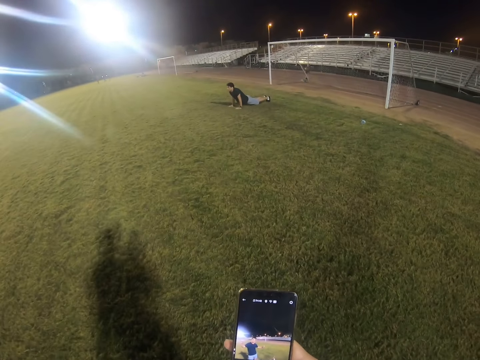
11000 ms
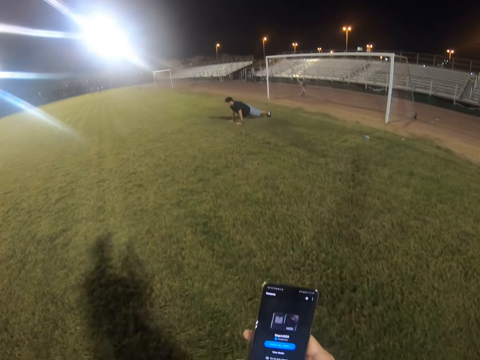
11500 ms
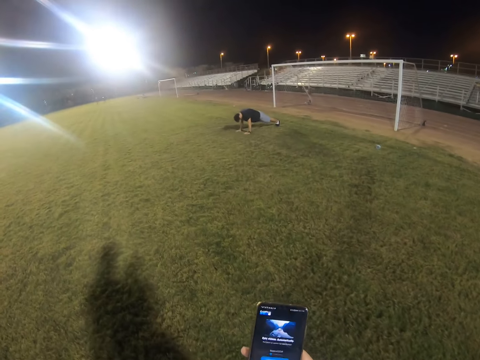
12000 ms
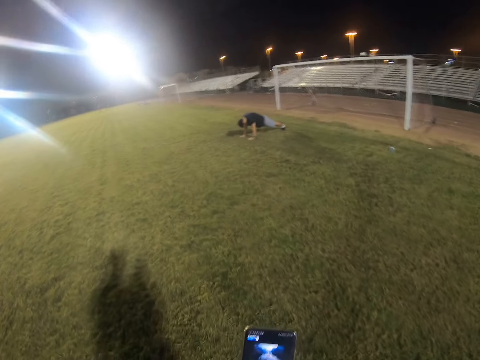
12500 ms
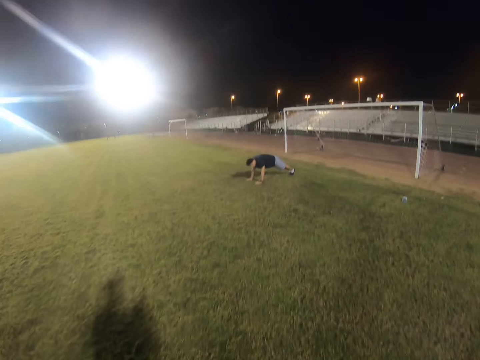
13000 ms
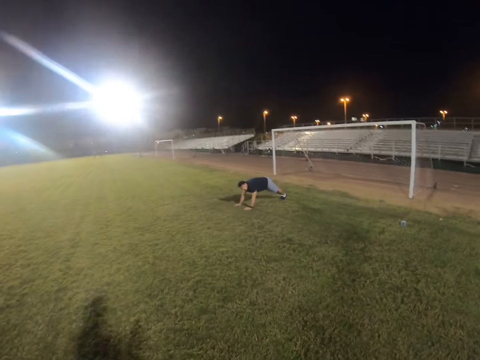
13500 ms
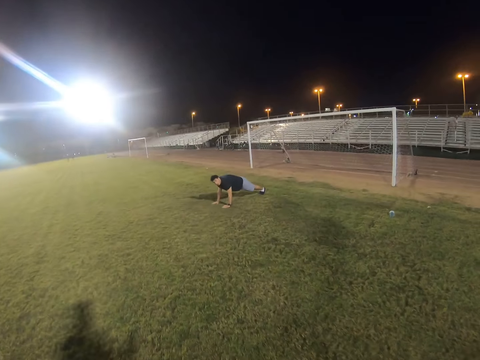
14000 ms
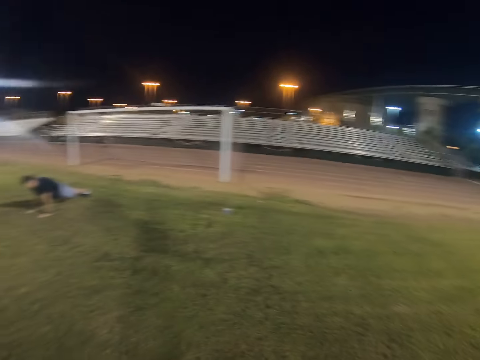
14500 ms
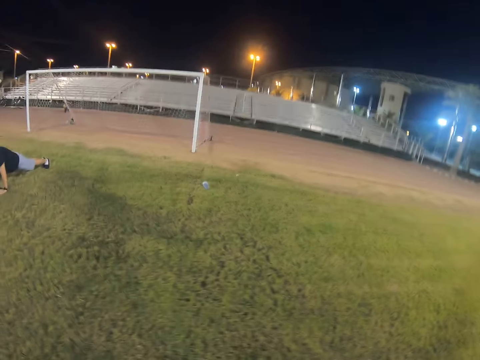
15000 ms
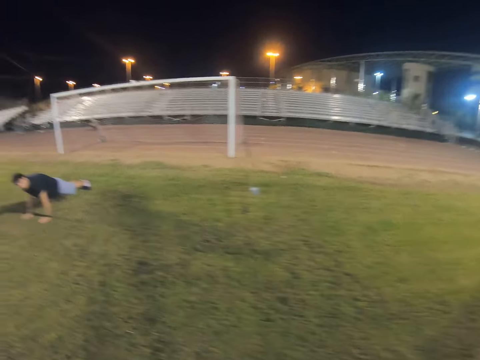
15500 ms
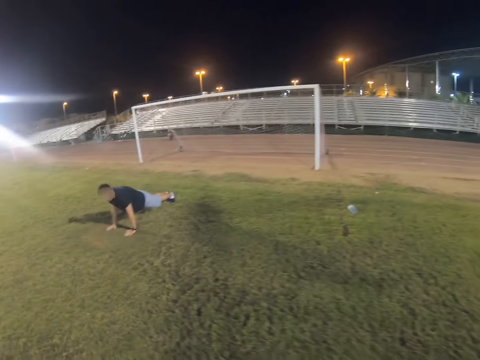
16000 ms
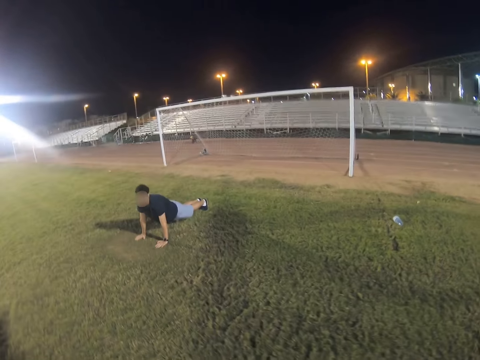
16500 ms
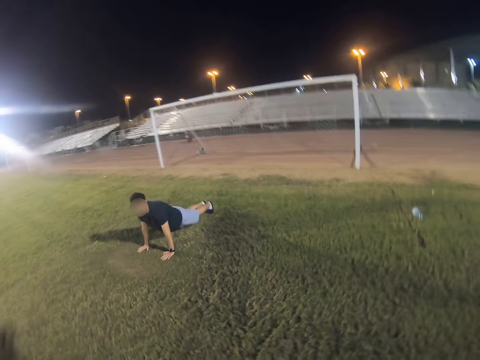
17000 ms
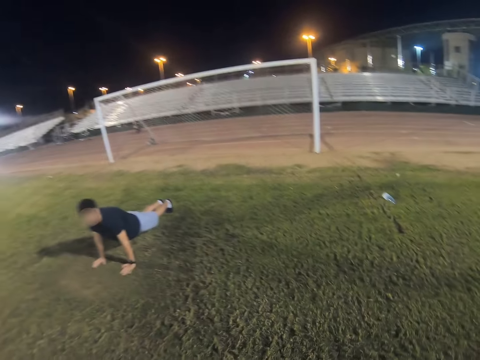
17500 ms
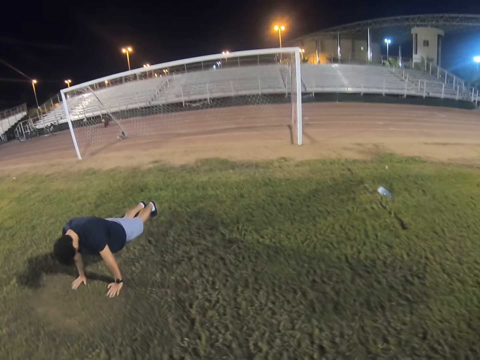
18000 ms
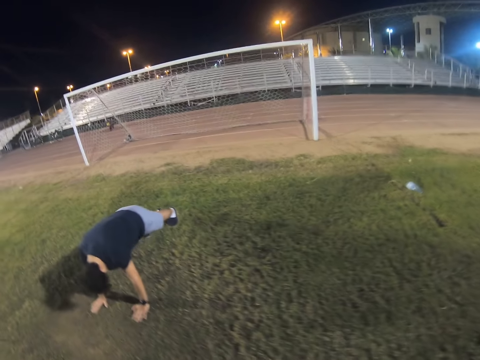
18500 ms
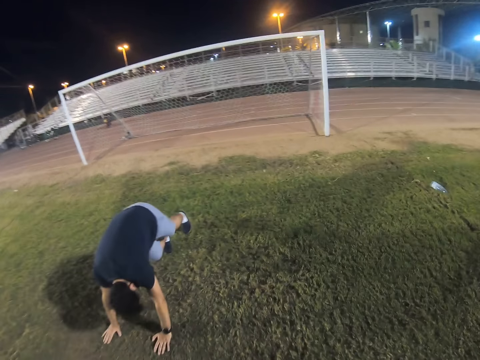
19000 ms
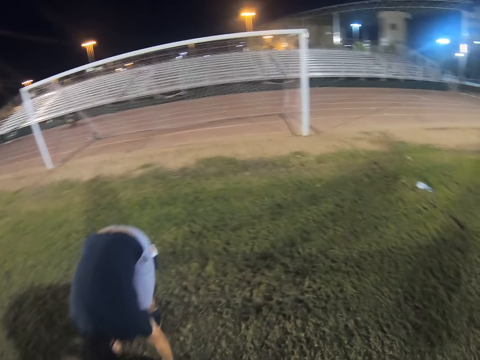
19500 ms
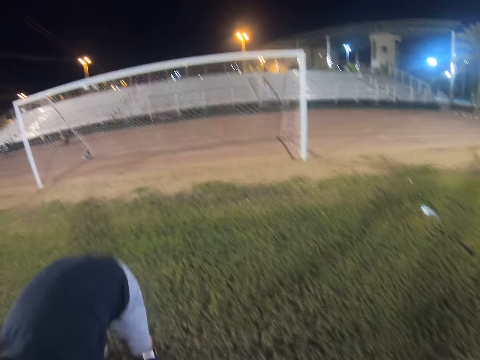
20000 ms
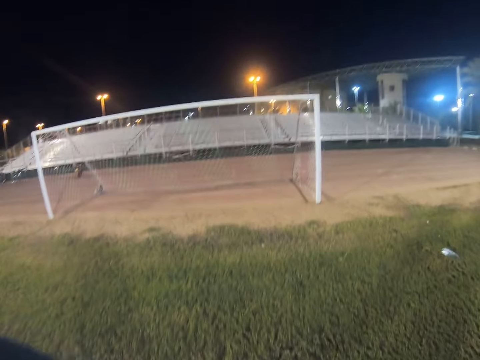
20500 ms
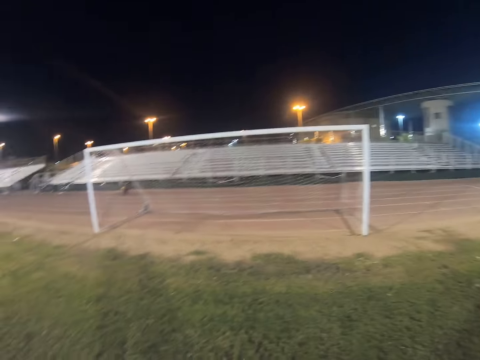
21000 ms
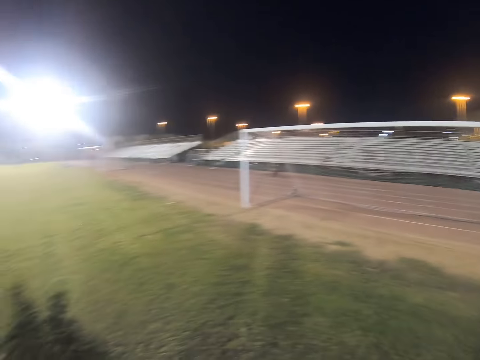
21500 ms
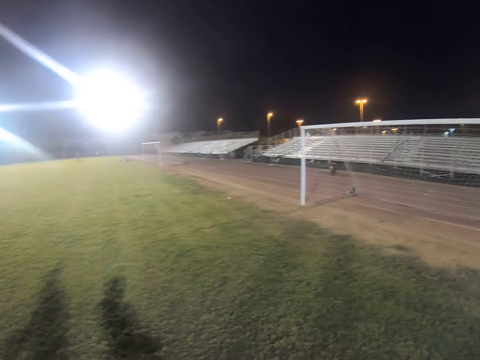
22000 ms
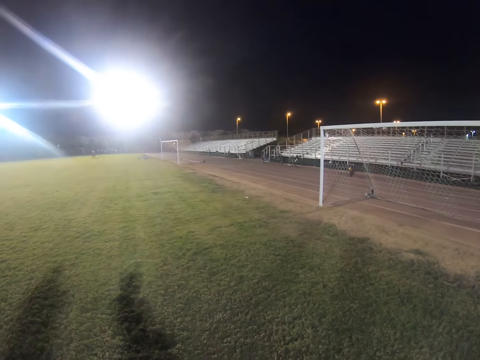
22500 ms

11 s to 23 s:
A man does the push-up exercise. The camera wearer operates the phone. They walk in the field. They talk to the man.

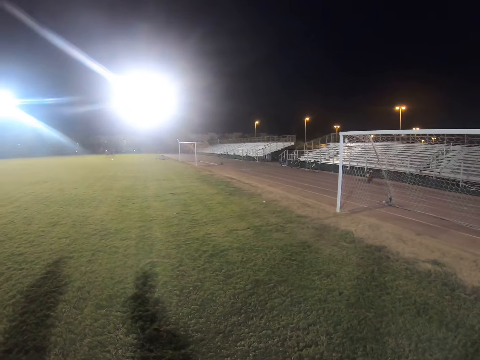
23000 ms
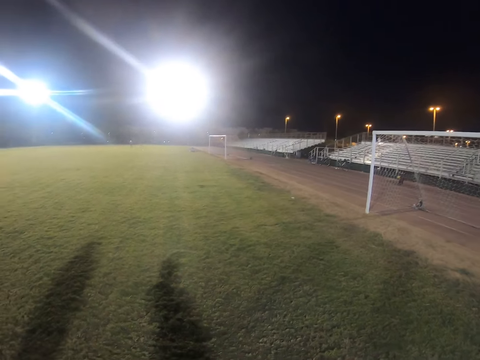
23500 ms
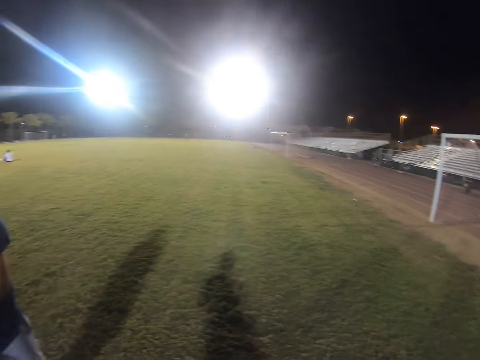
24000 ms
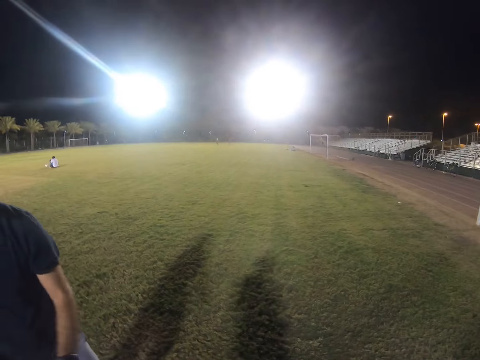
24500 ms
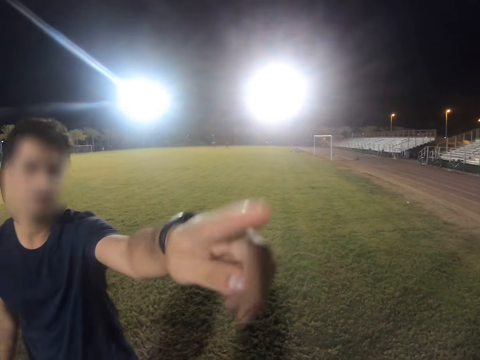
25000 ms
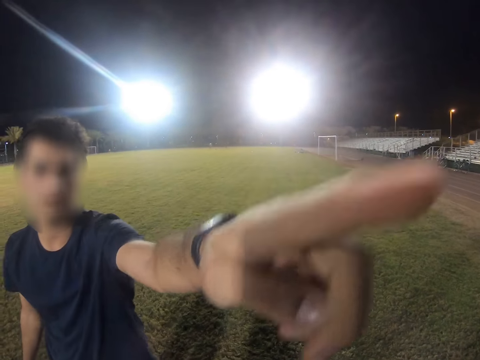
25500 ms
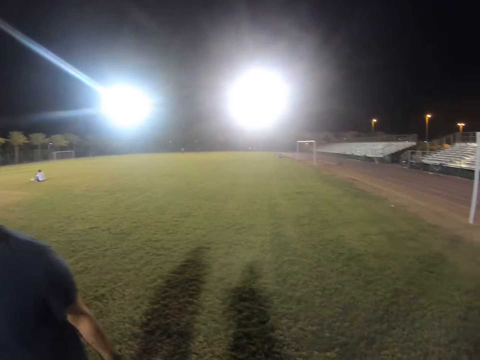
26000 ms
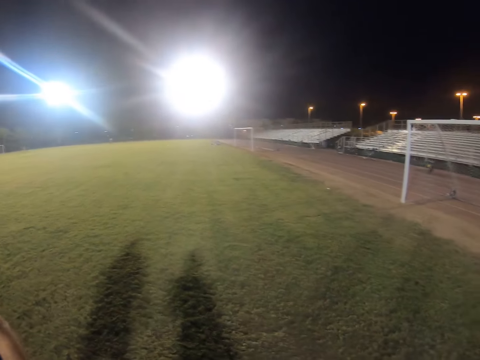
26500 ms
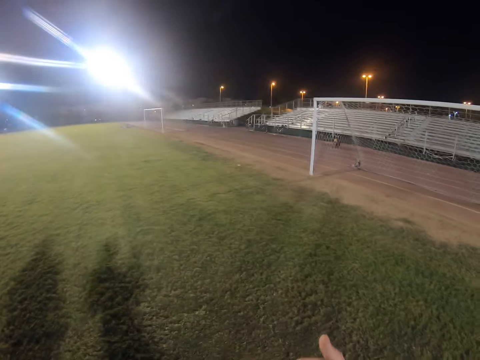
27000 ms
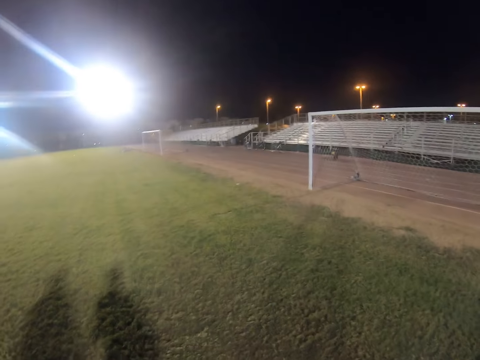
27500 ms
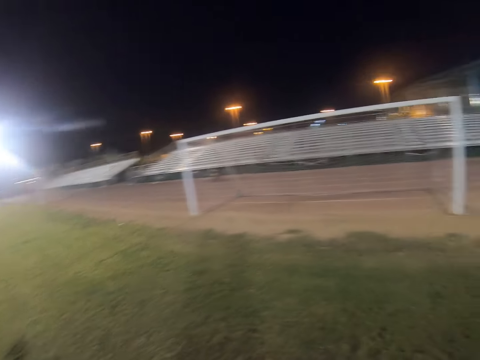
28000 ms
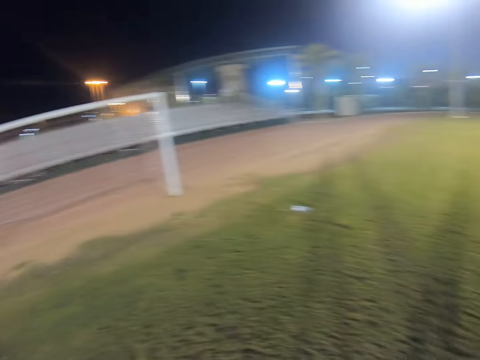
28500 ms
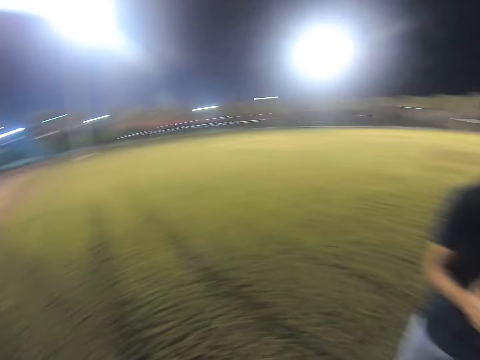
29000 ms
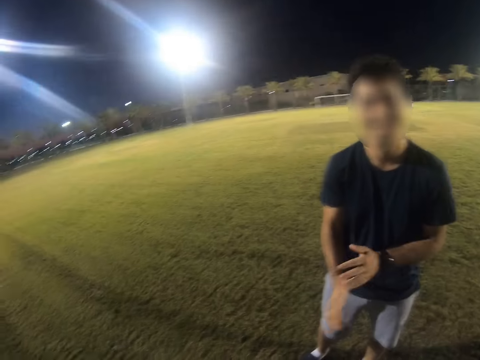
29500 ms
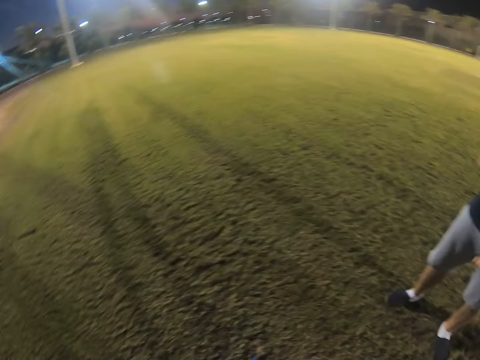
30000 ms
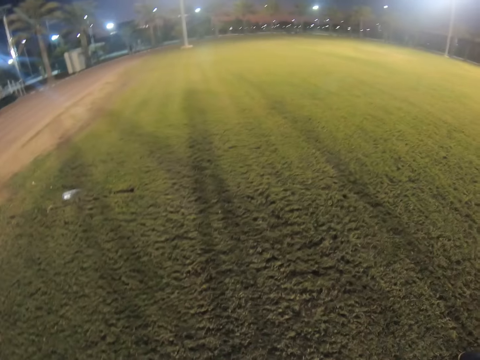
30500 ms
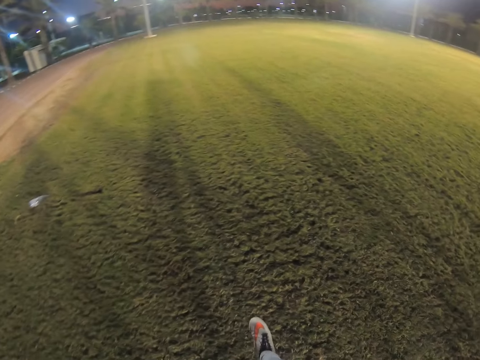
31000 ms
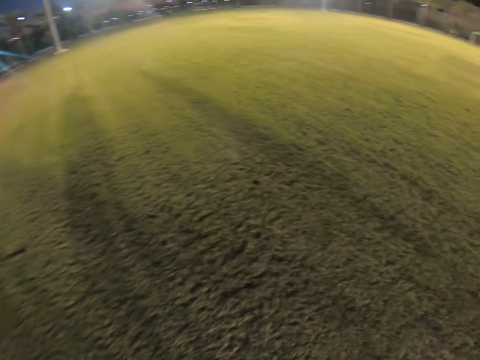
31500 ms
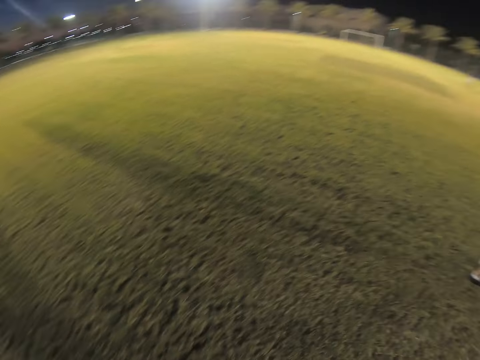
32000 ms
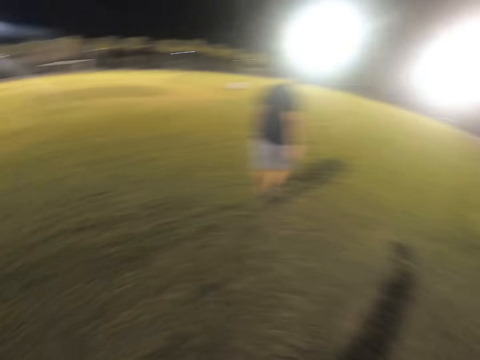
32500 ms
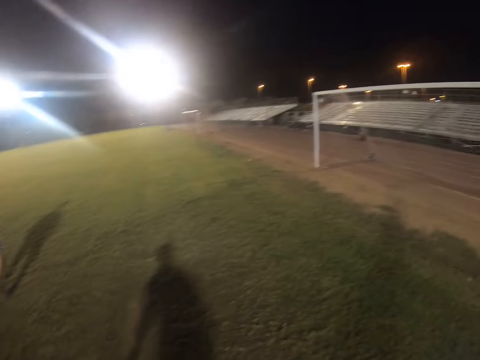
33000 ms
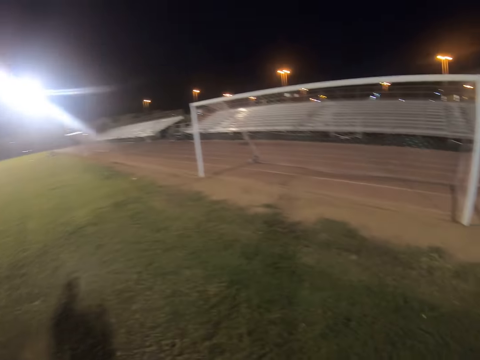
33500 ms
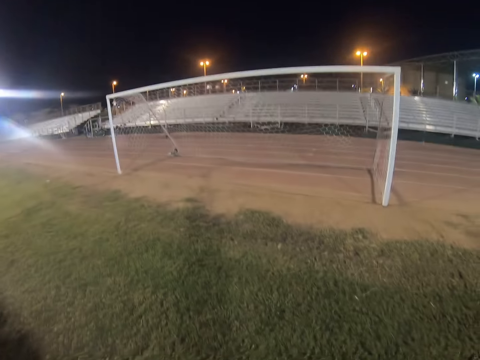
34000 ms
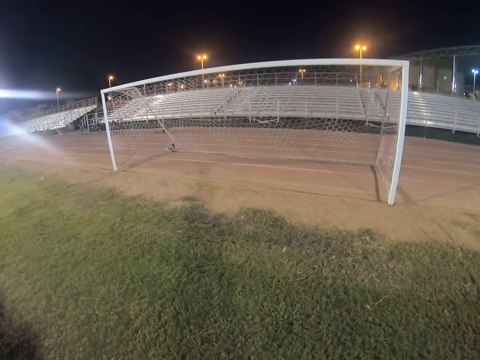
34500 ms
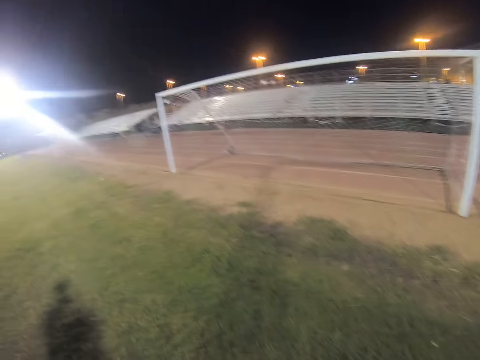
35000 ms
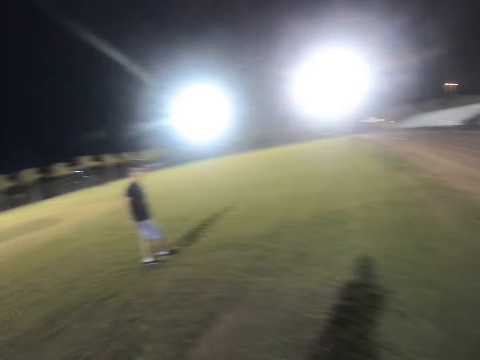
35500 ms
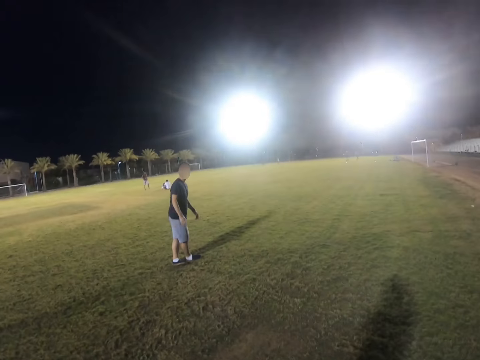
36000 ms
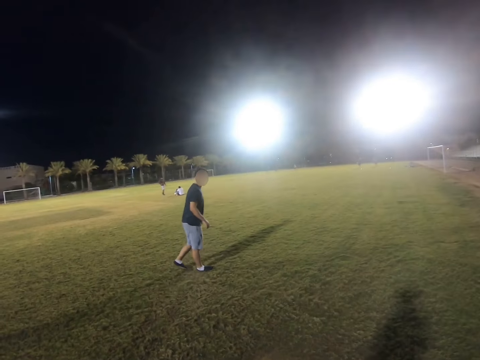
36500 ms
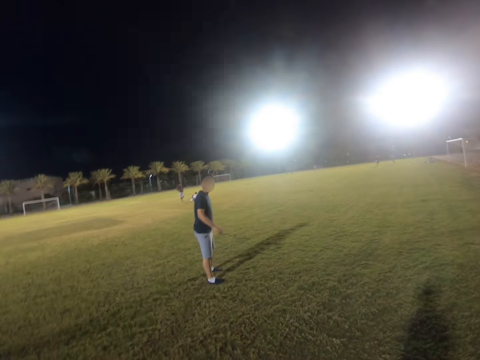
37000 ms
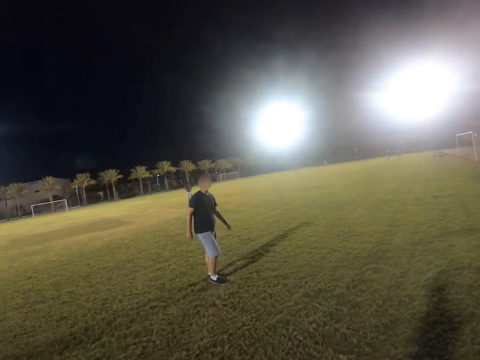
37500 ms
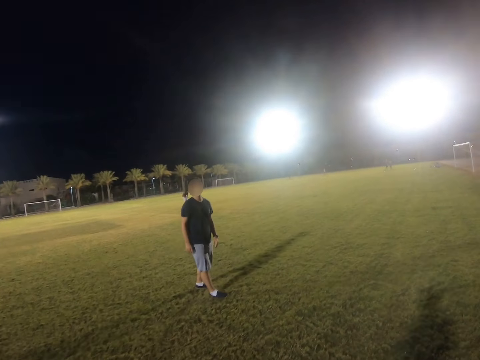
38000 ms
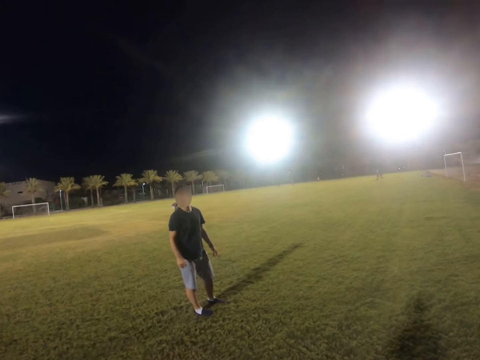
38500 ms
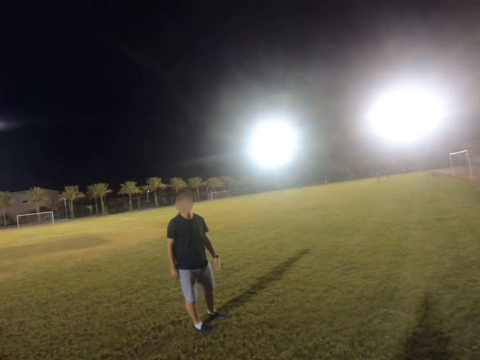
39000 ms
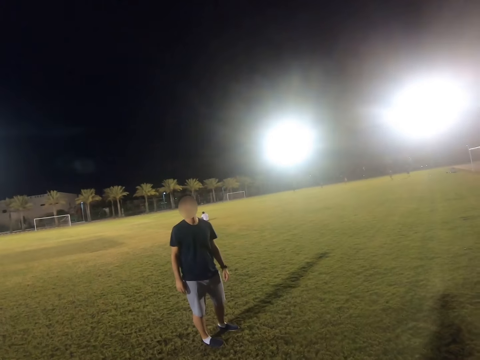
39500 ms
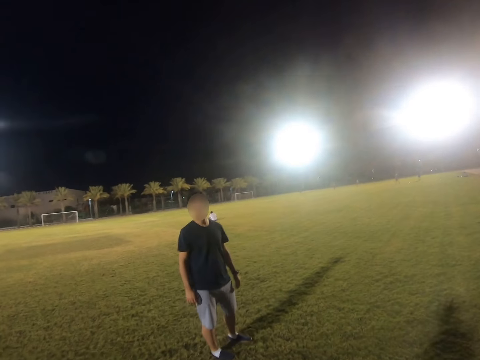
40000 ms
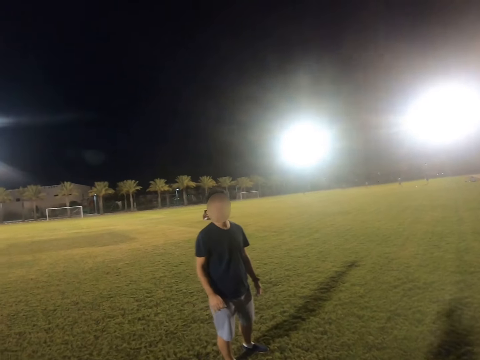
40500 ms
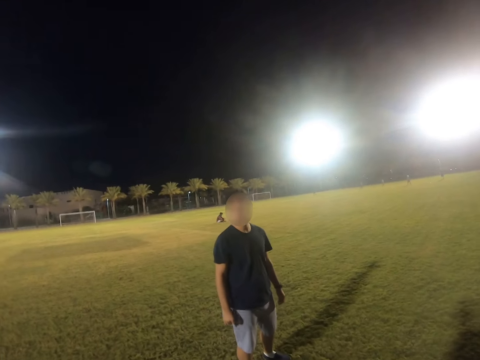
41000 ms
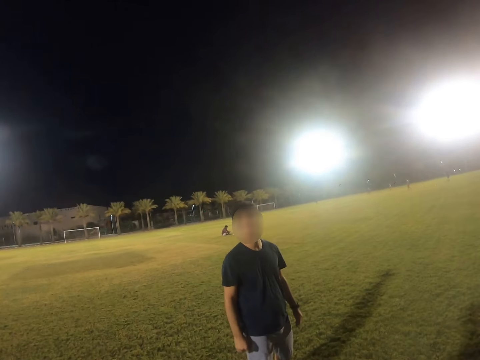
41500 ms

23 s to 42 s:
A man points at someone in the field. The man walks in the field. The camera wearer walks in the field.
